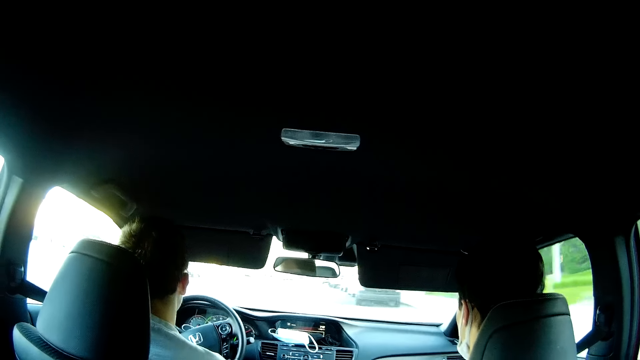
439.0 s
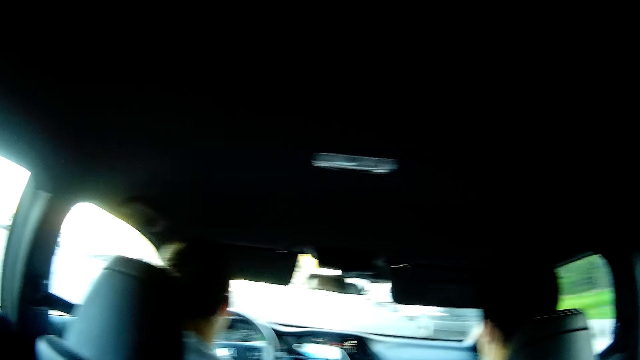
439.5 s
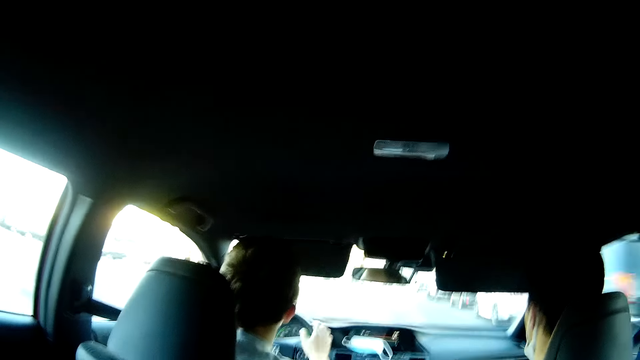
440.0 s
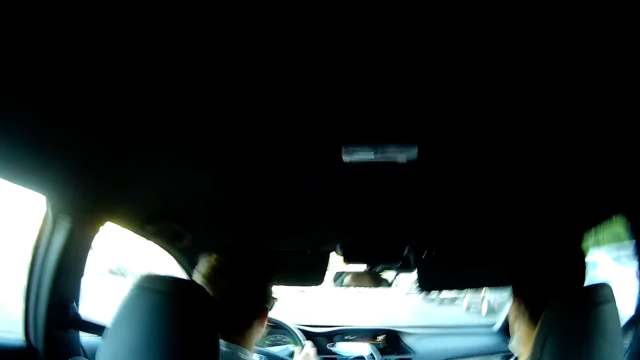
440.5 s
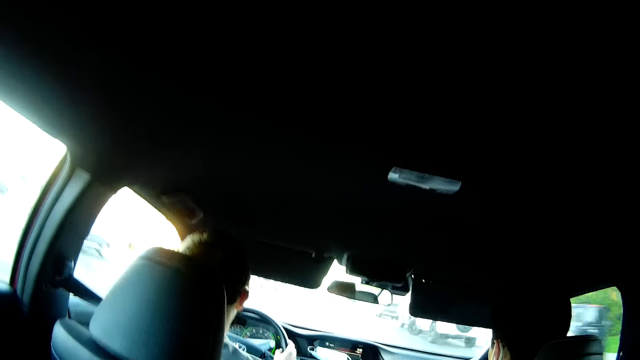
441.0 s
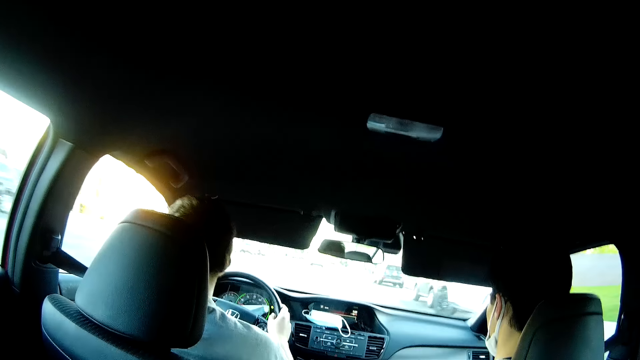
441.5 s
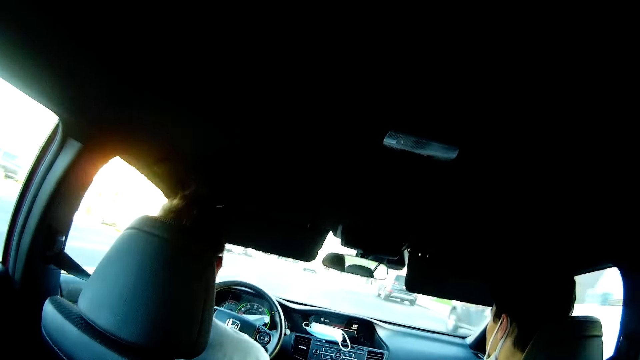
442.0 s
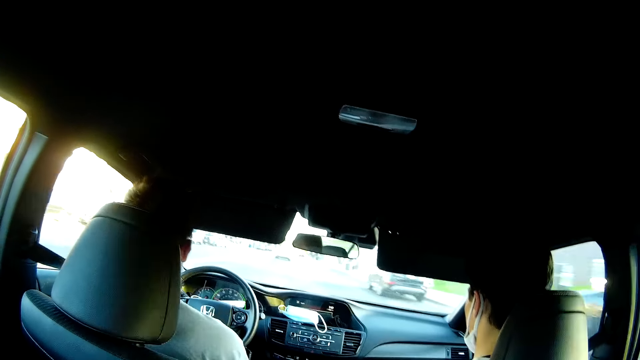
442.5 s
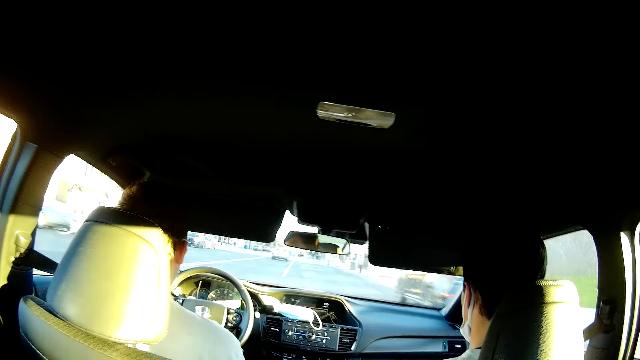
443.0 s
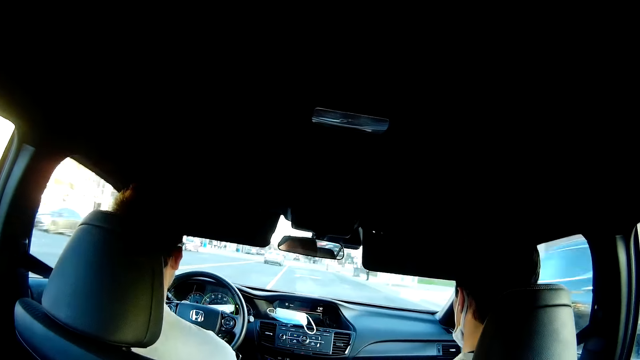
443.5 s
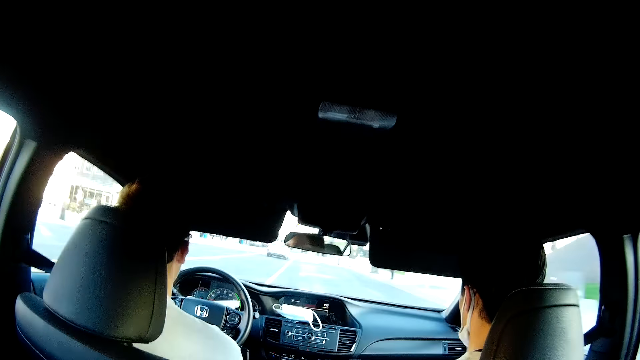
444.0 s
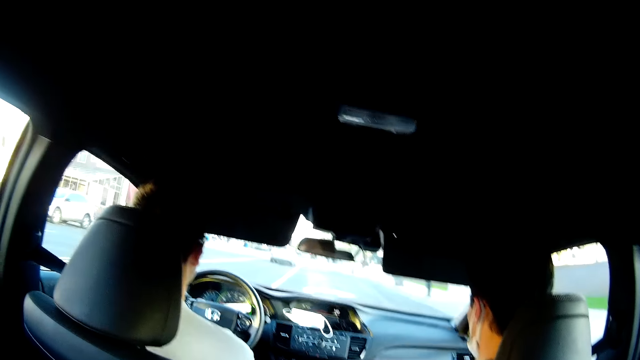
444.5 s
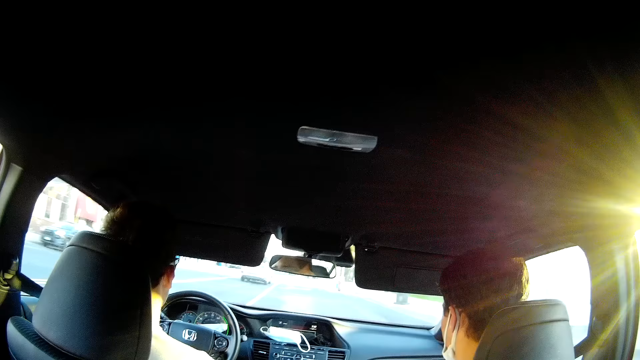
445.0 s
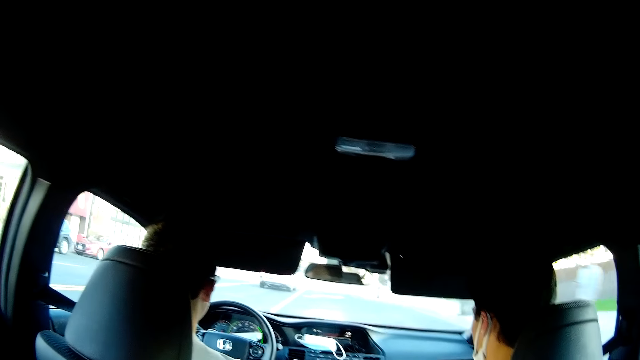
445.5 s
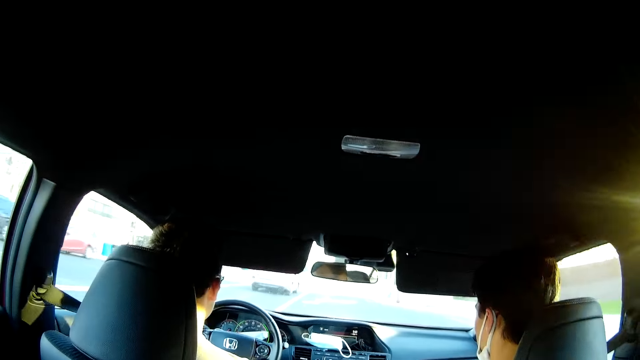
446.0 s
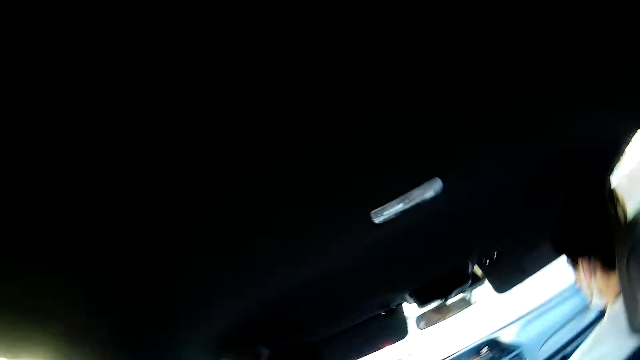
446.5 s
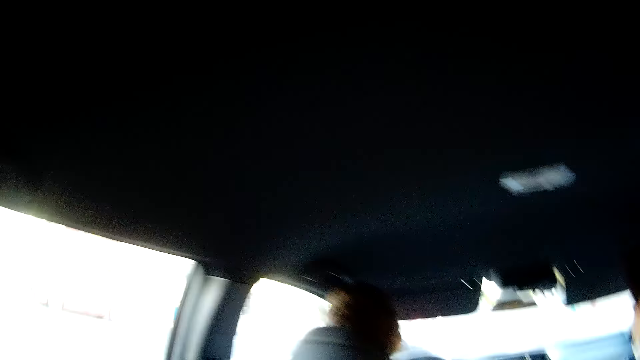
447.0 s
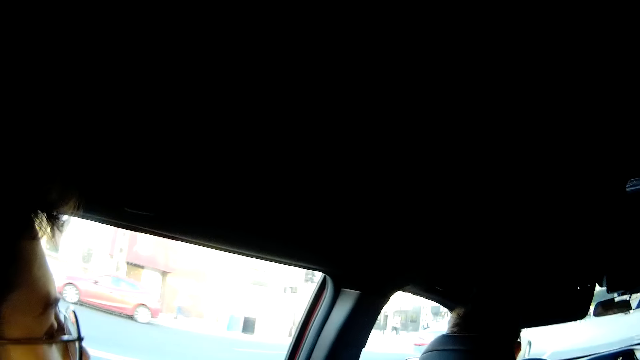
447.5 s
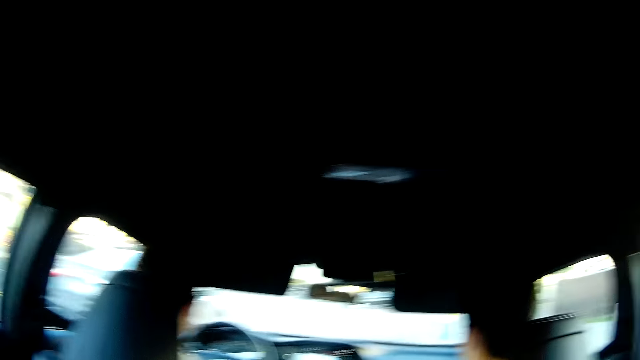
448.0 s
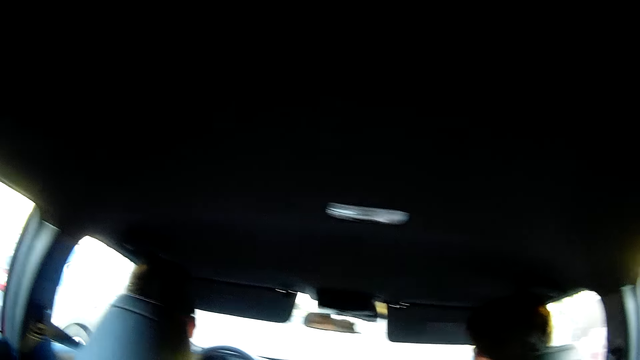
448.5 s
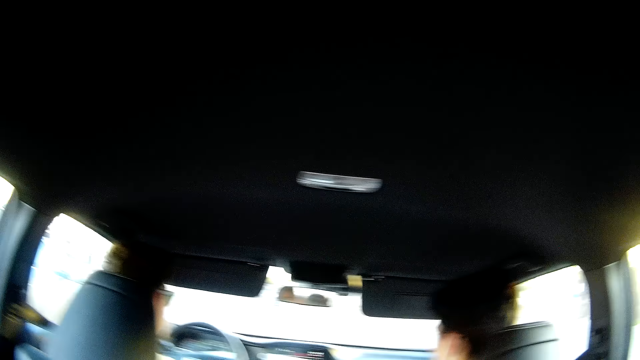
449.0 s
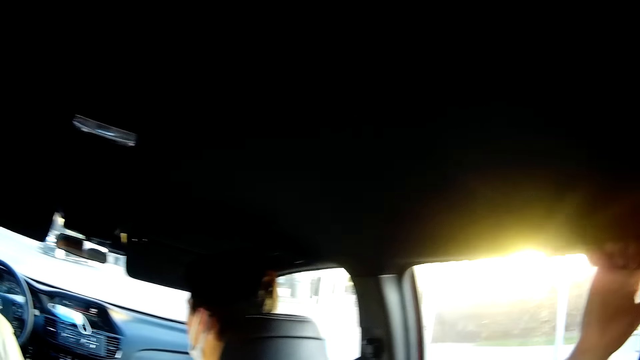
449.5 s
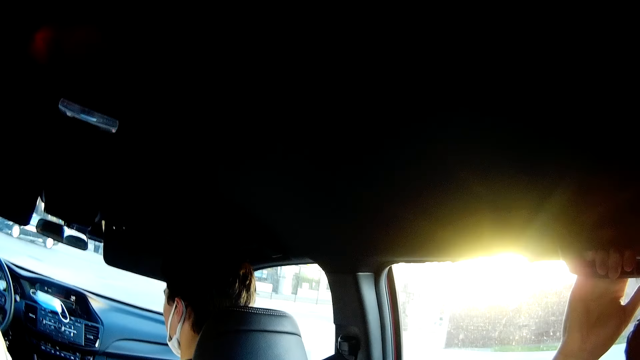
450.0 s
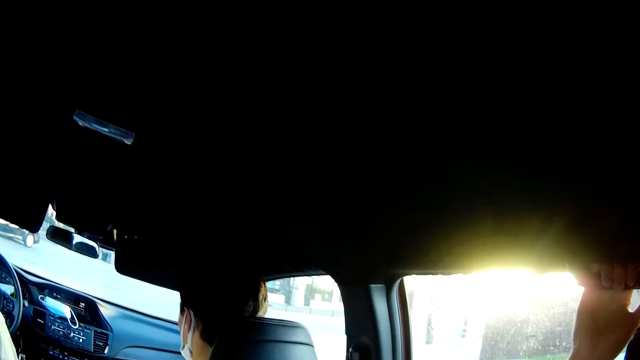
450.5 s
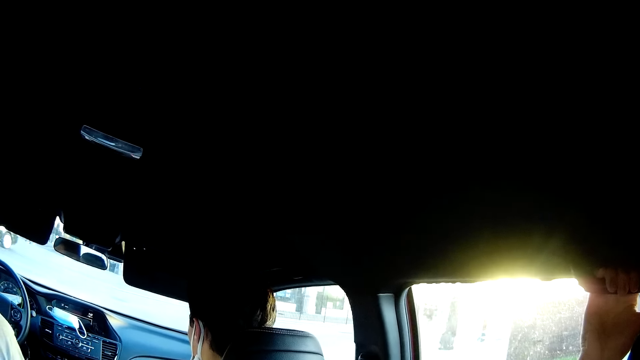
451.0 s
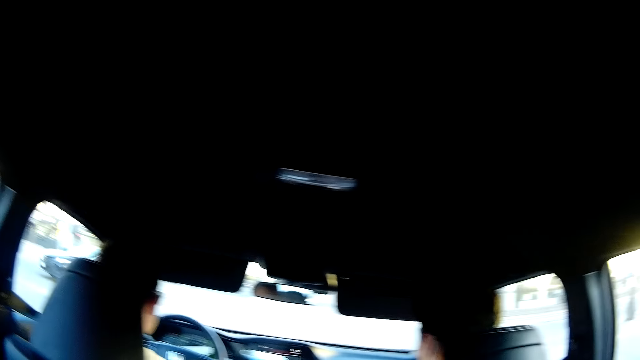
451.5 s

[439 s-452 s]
The camera wearer looks around the car. A man drives the car. The camera wearer looks around the car. The man stops the car.

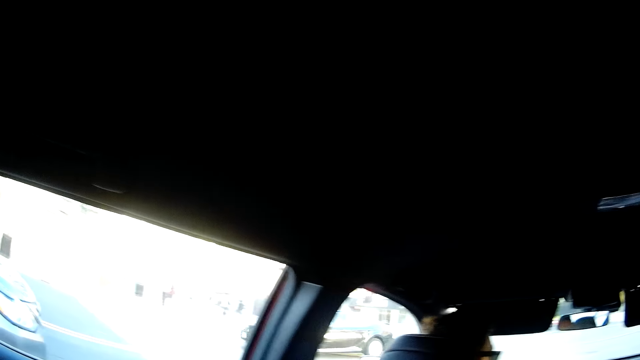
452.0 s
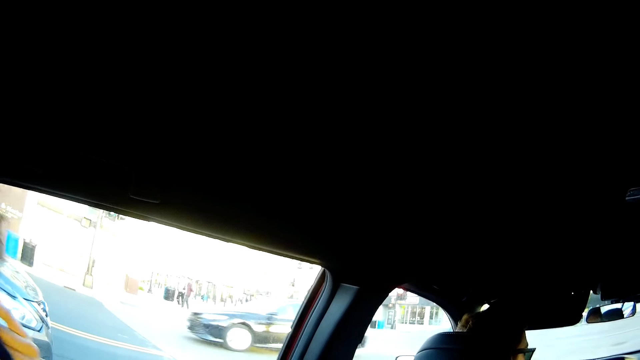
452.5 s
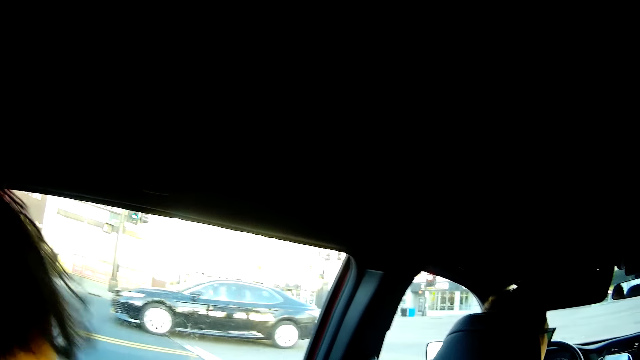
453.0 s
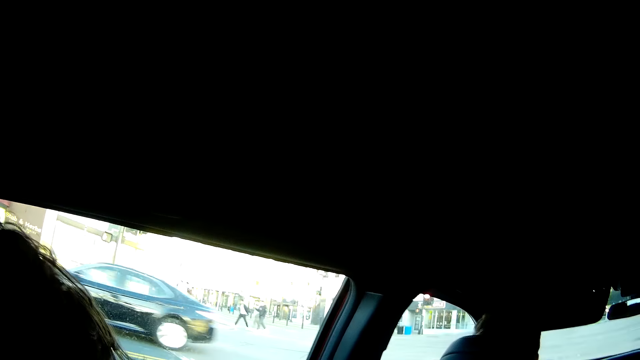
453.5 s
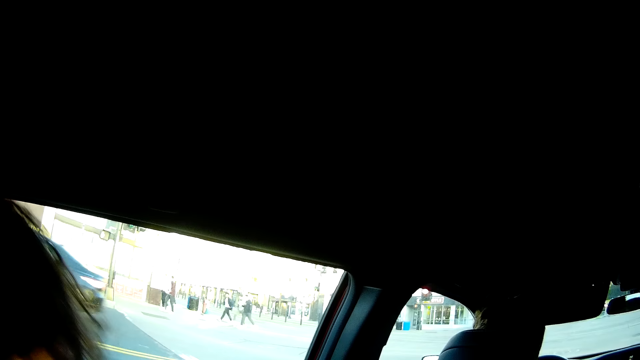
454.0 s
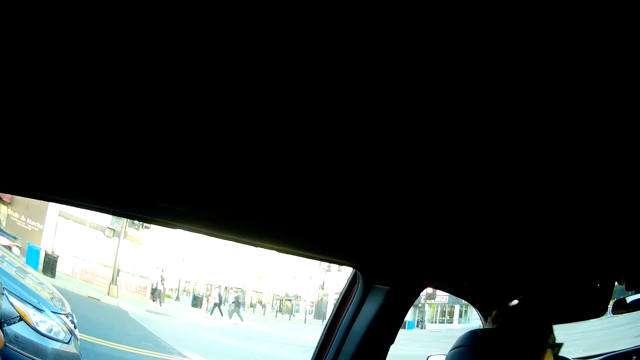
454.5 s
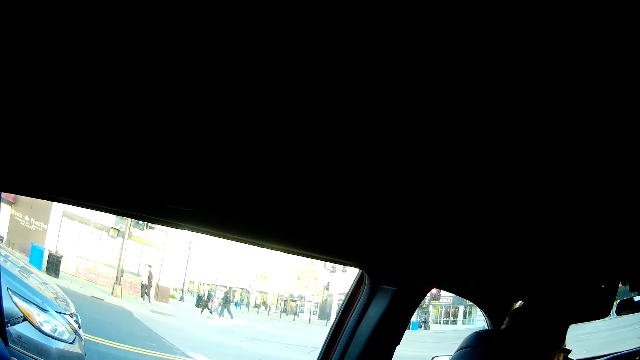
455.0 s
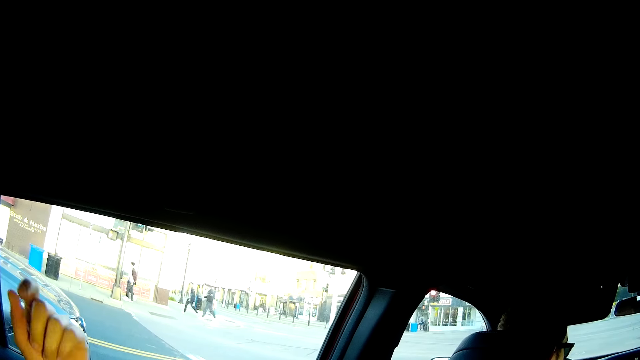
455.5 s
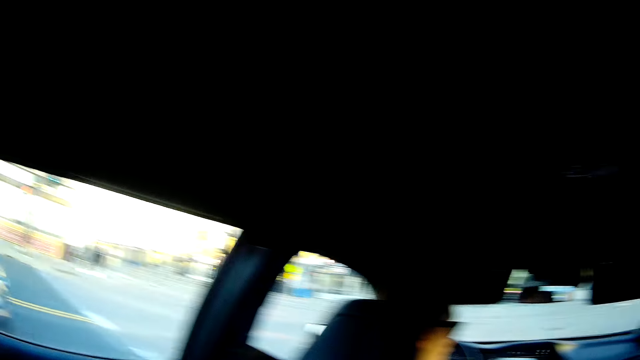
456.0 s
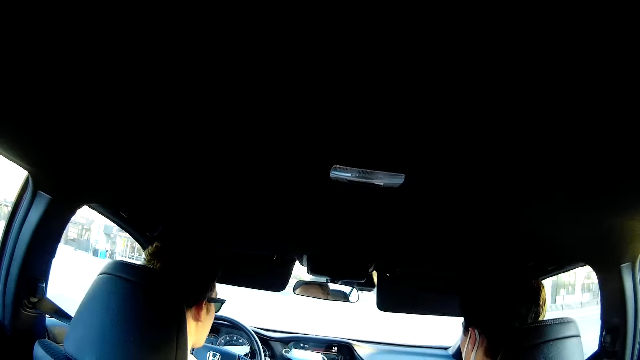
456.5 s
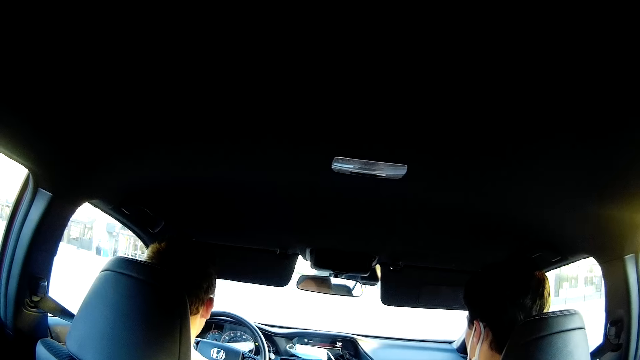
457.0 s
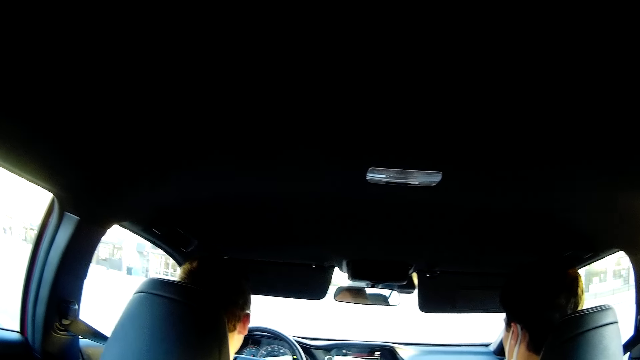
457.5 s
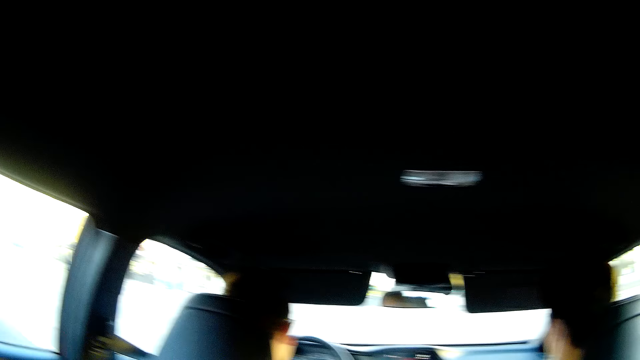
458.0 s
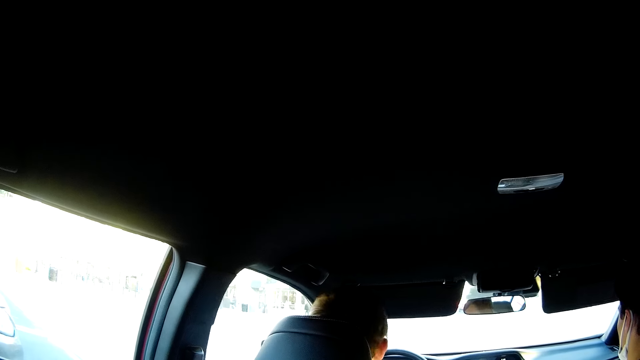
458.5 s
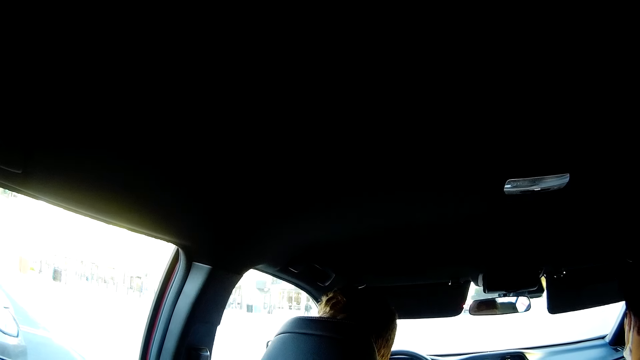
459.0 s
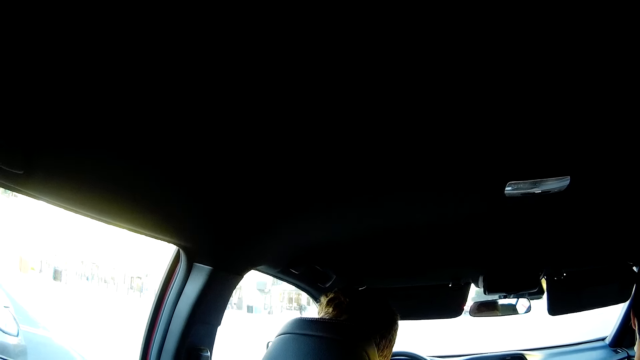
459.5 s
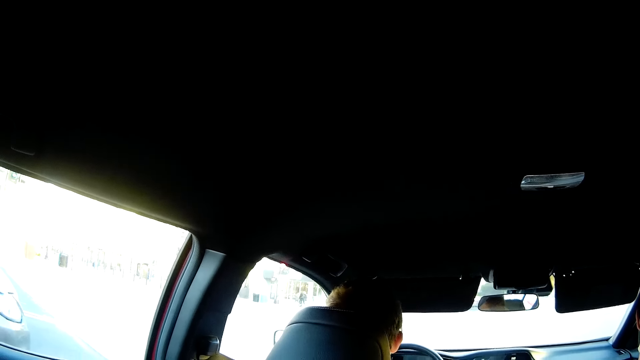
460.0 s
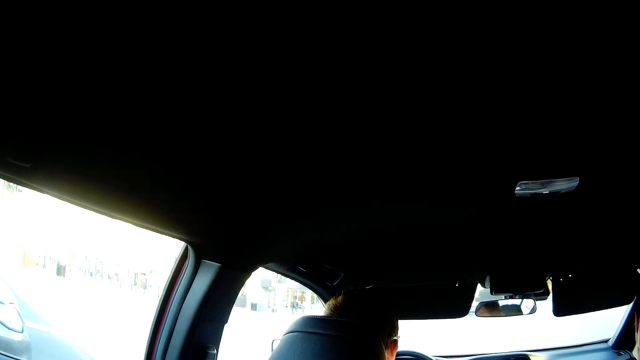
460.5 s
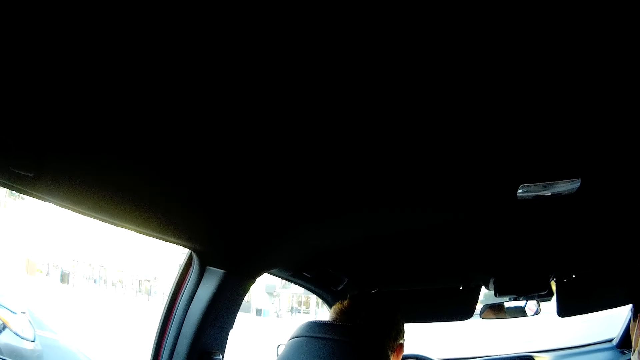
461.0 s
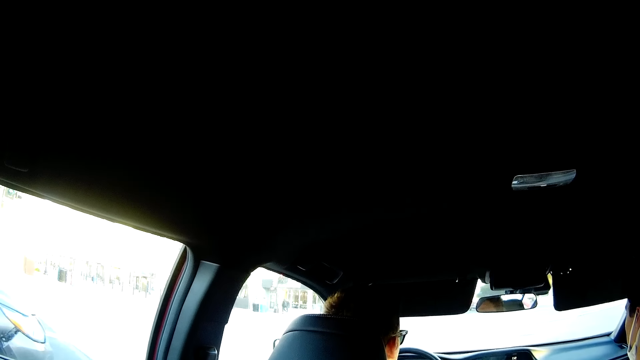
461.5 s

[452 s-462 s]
The man touches his face with his left hand. The camera wearer converses with the rest.
